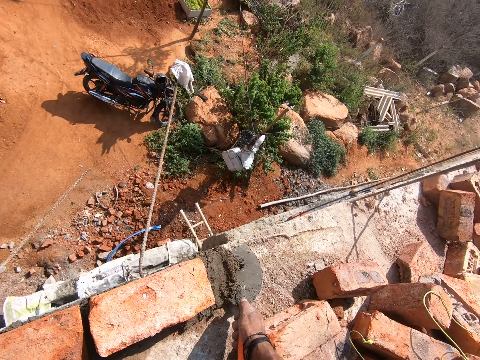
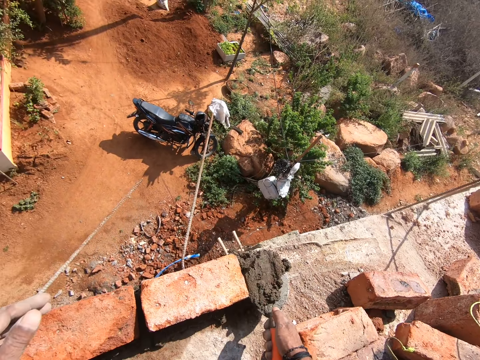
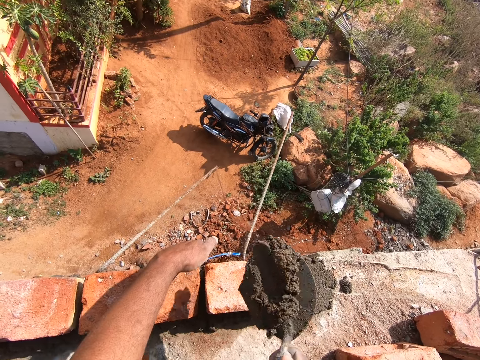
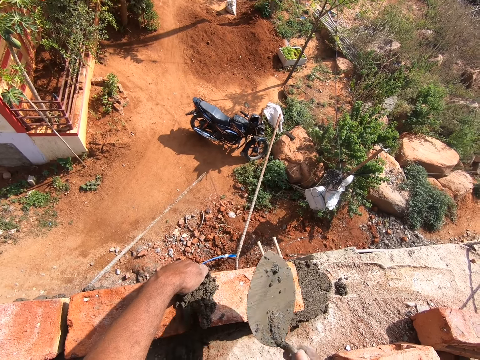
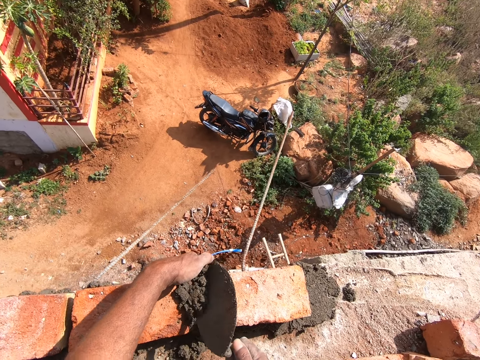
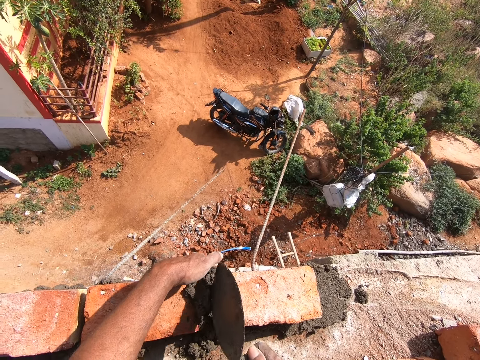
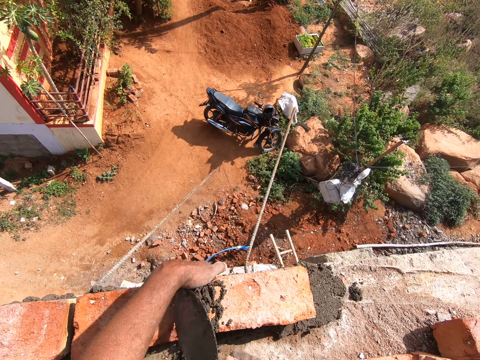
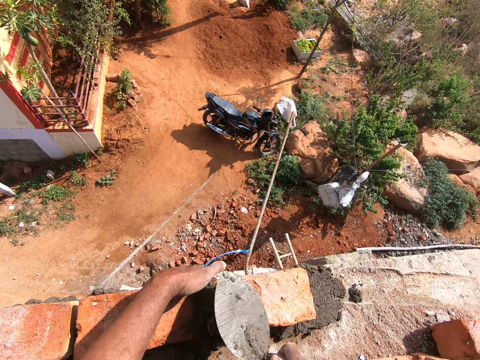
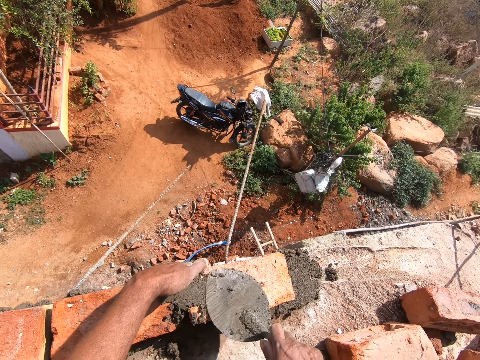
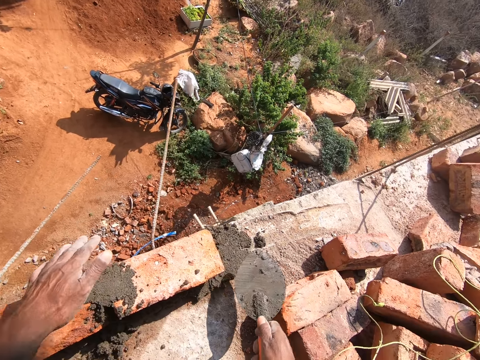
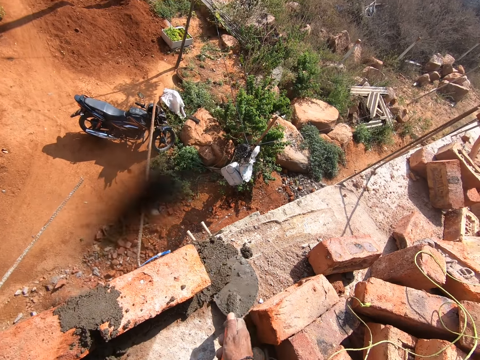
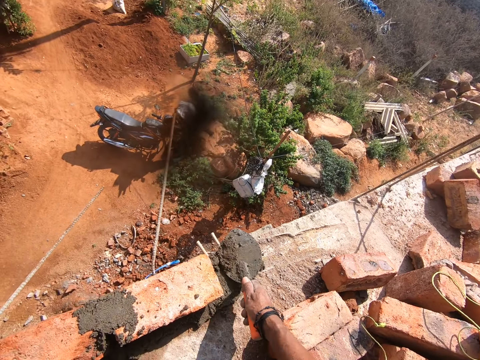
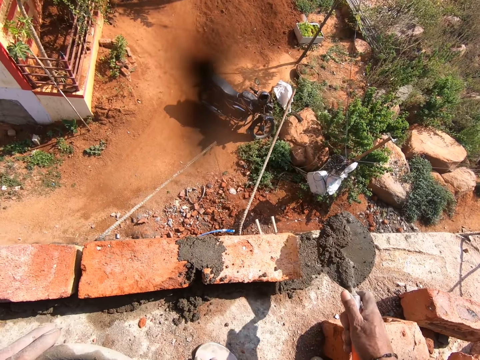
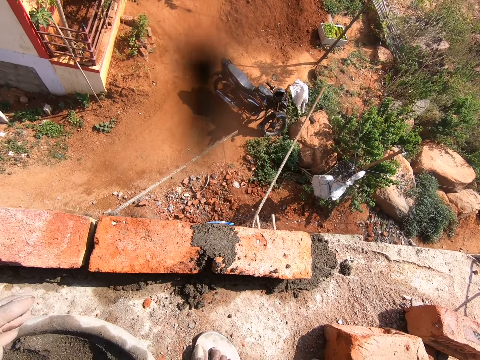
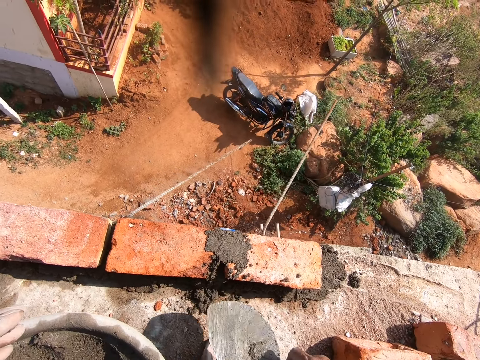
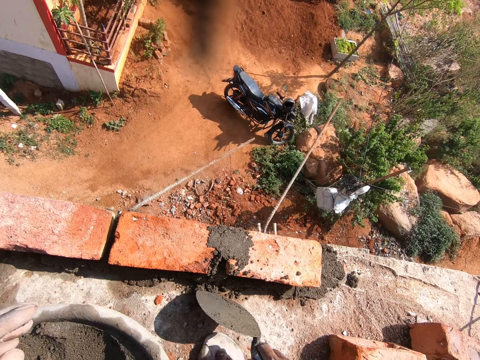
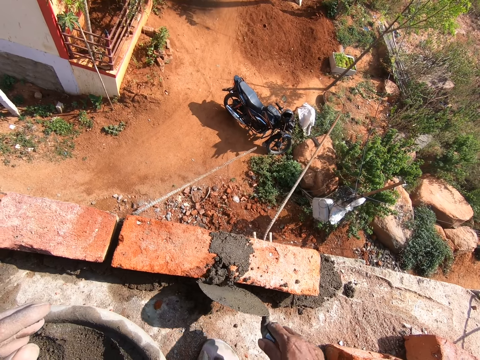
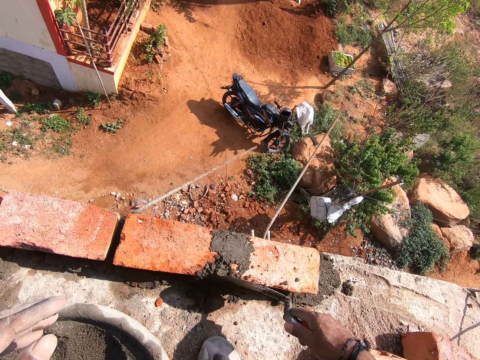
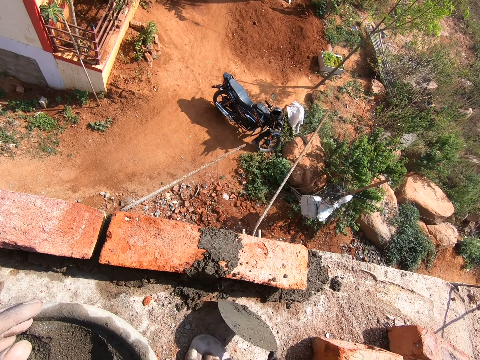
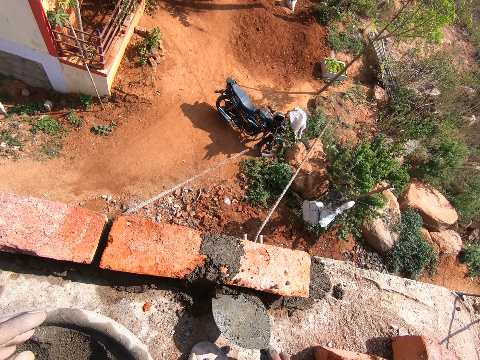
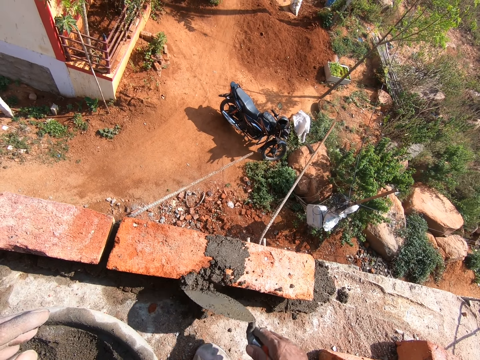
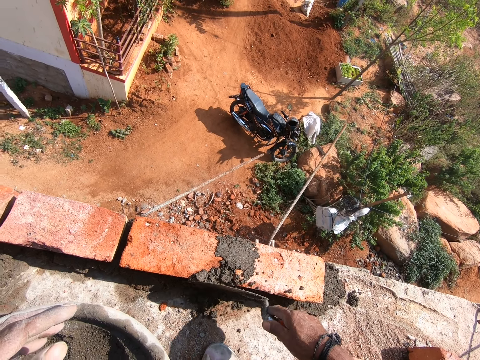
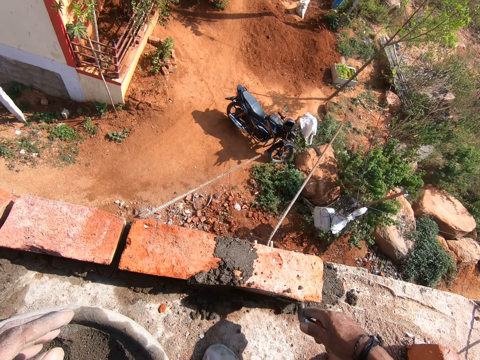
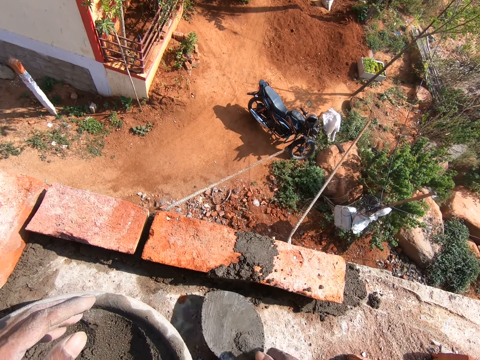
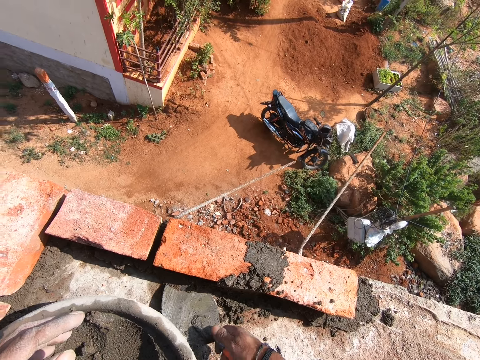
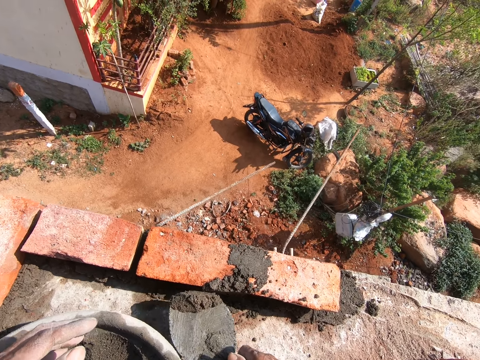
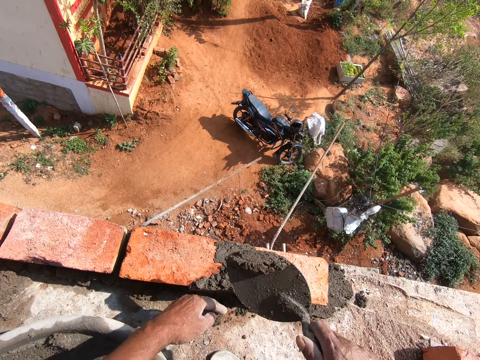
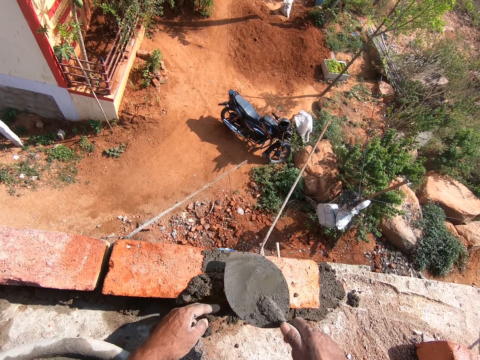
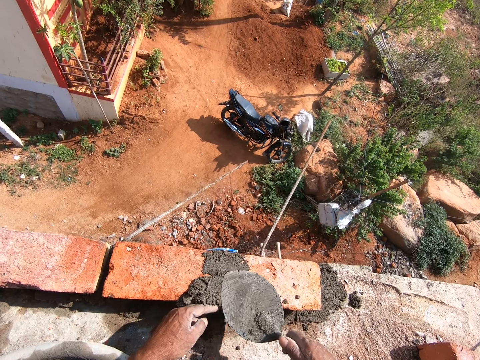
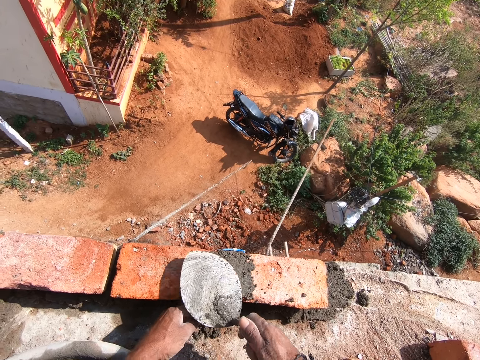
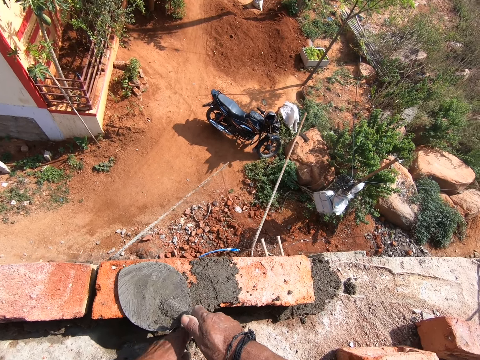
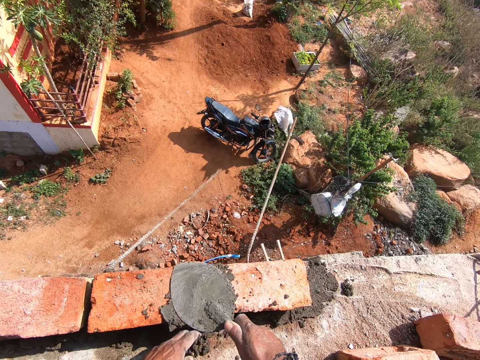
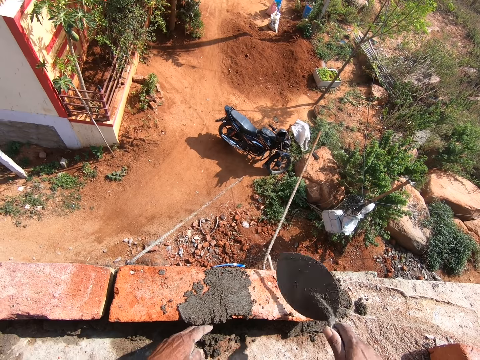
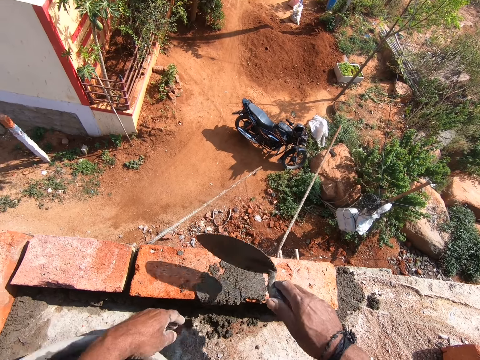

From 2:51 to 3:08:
The camera wearer fetches concrete with the trowel. They throw the concrete between the bricks. They spread the concrete with the trowel. They hold the brick. They move the trowel down. They fetch the concrete with the trowel. They throw the concrete on the bricks. They spread the concrete with the trowel. They fetch the concrete with the trowel. They place the concrete on the bricks. They hold the brick. They spread the concrete with the trowel.

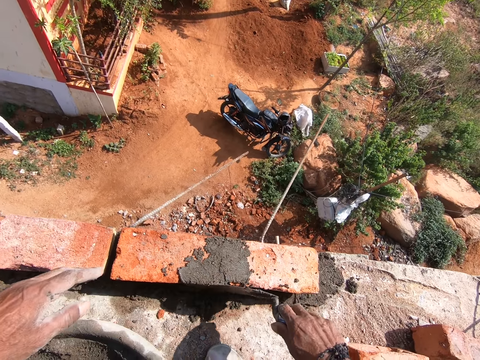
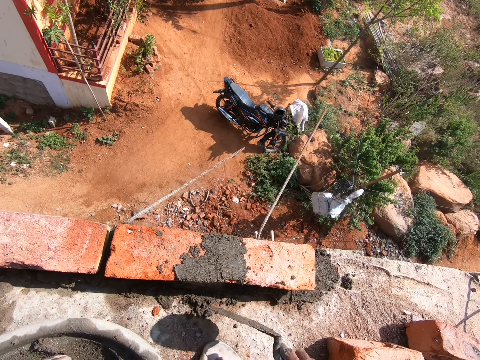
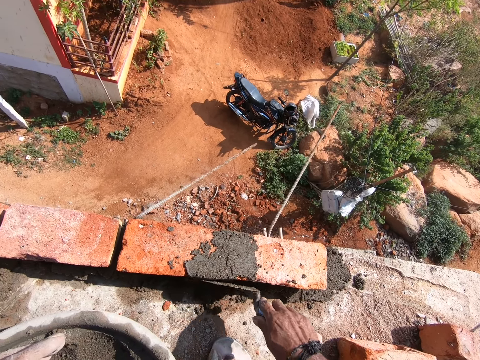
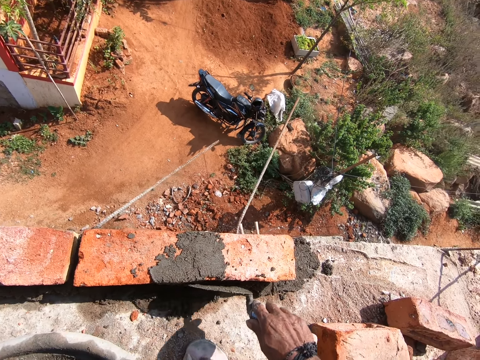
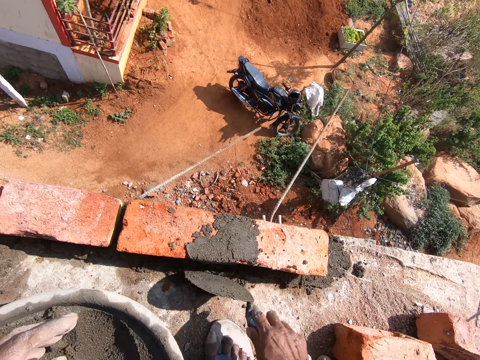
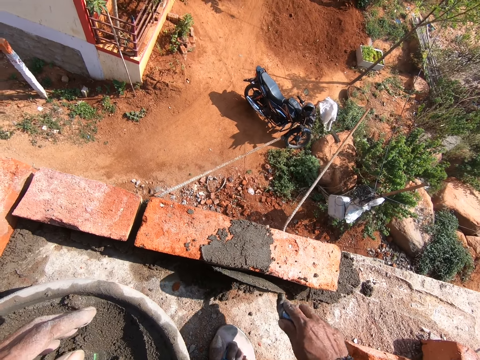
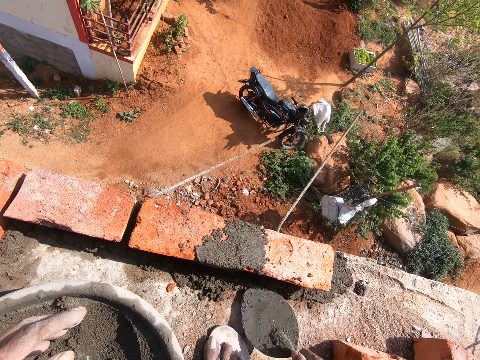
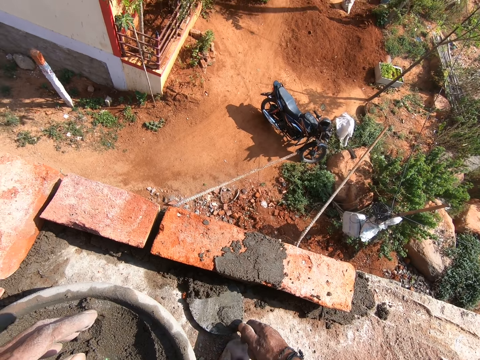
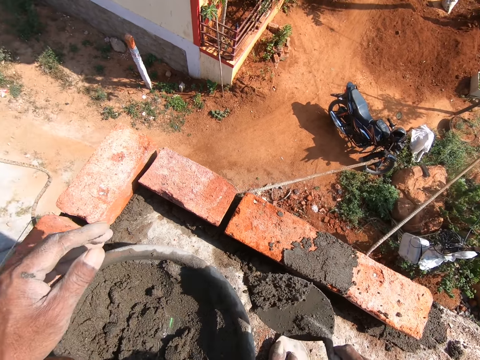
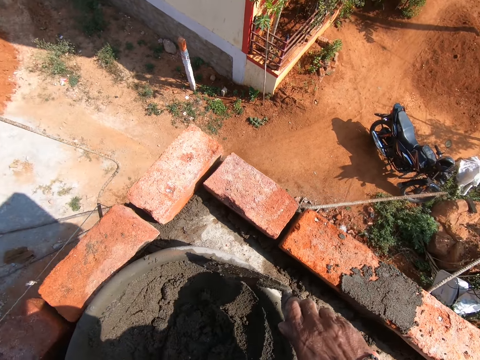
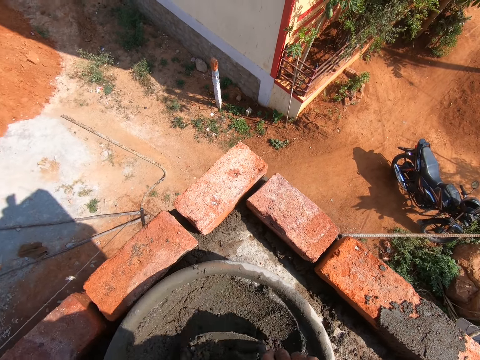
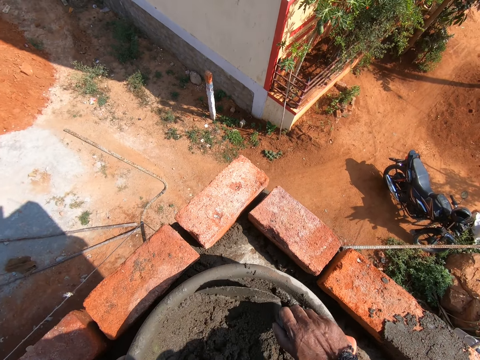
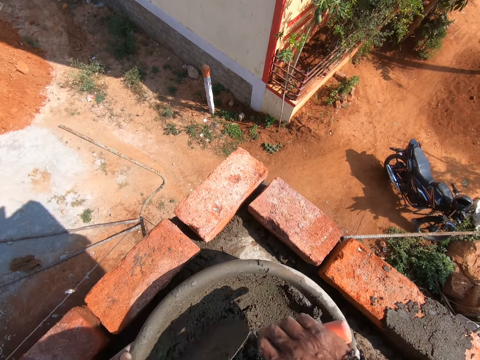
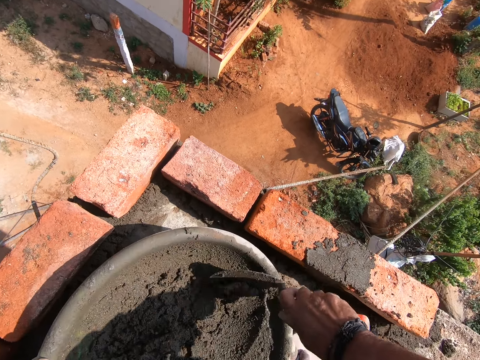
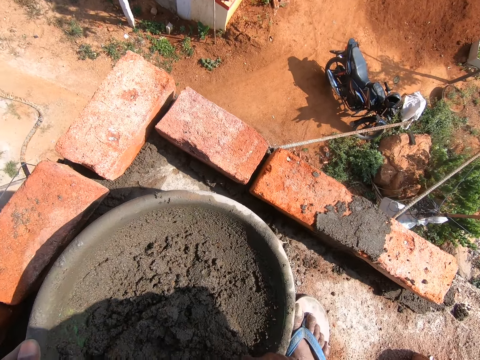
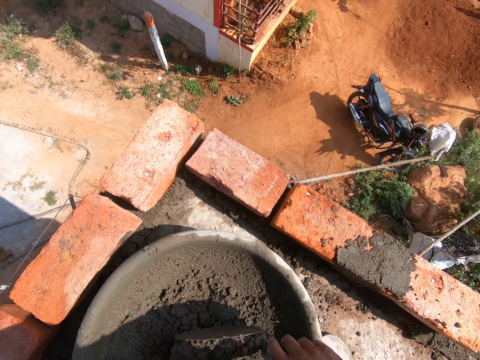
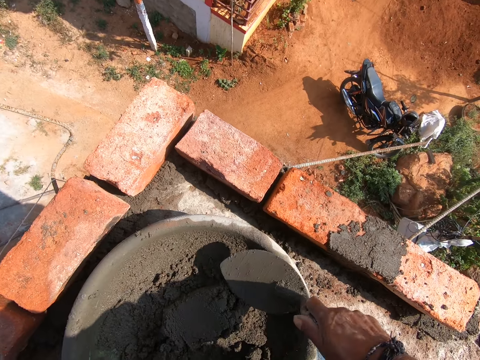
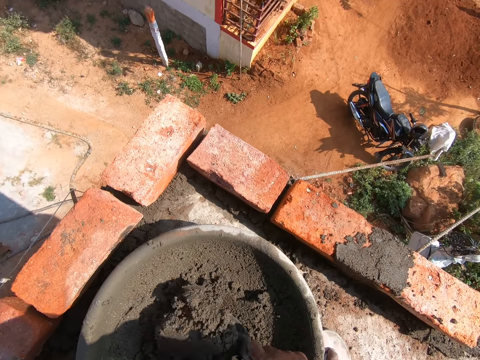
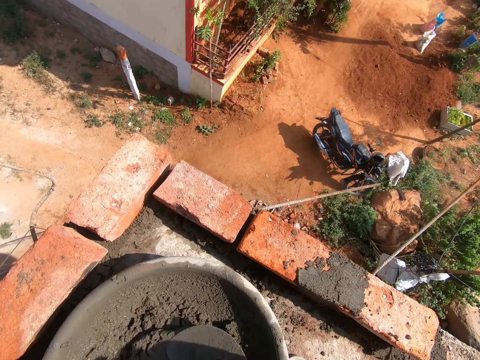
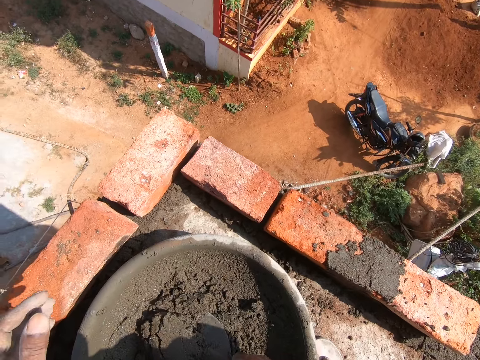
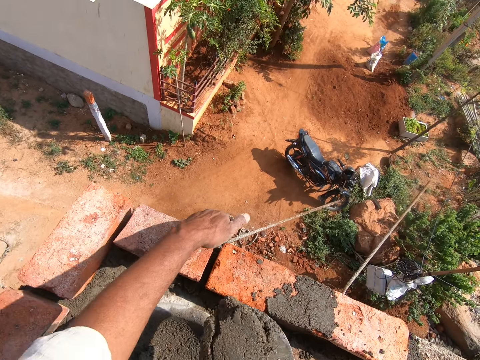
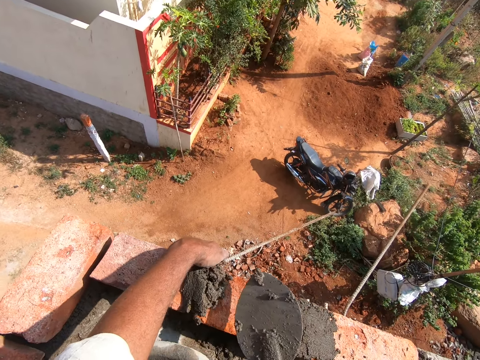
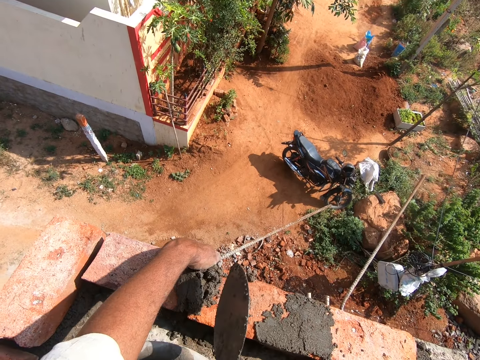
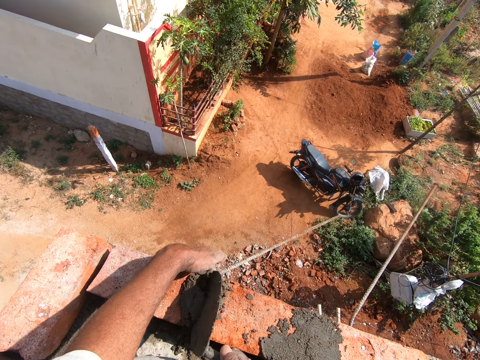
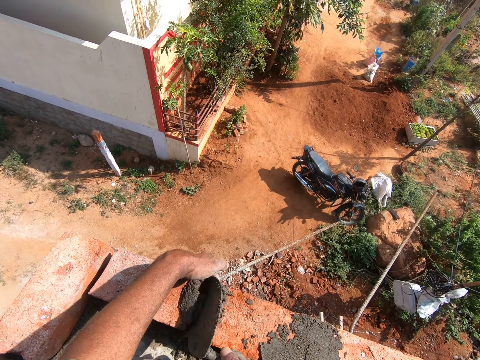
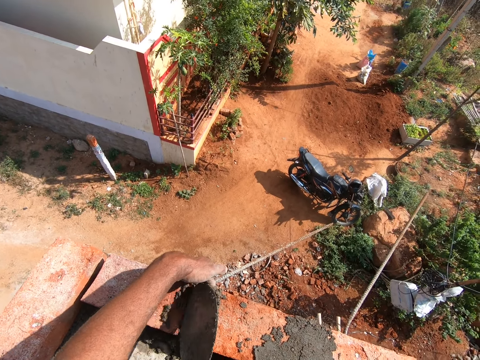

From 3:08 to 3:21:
The camera wearer moves a hand back. They fetch concrete or cement with the trowel. They place the concrete in the basin. They scrape the concrete from the basin with the trowel. They mix the cement. They fetch the concrete with the trowel. They place the concrete between the bricks. They hold the brick. They spread the concrete with the trowel.
